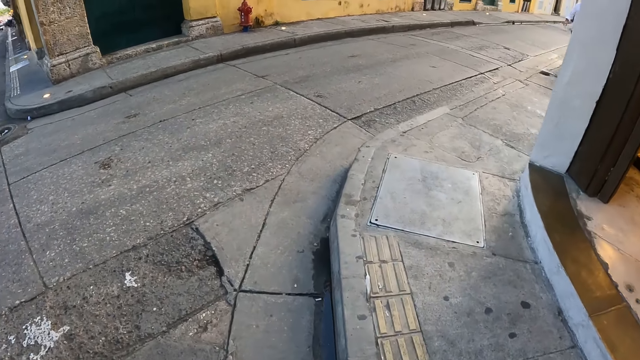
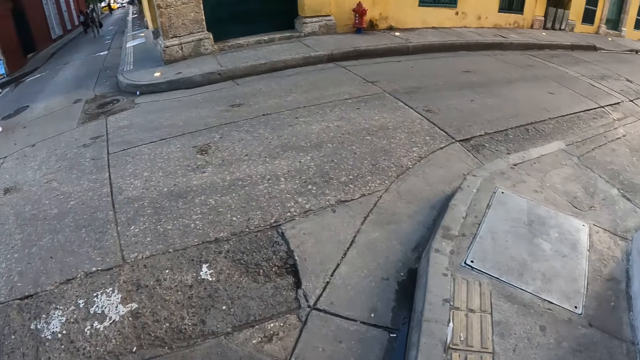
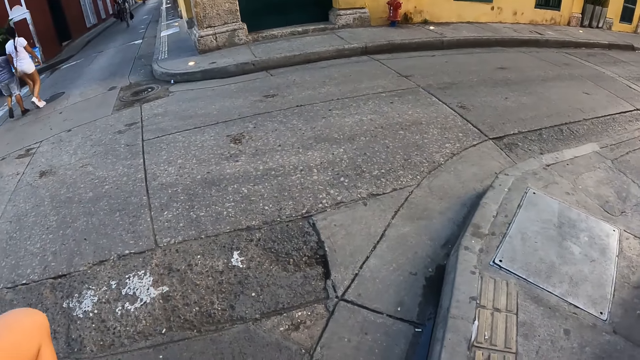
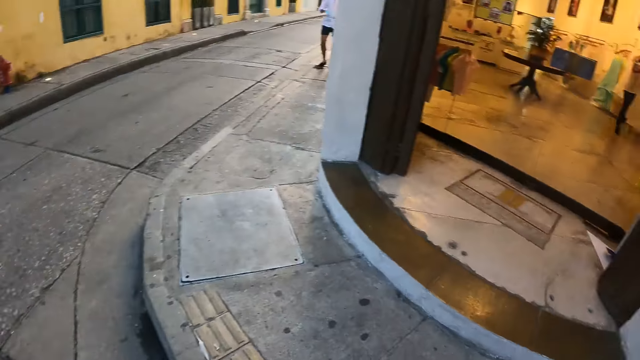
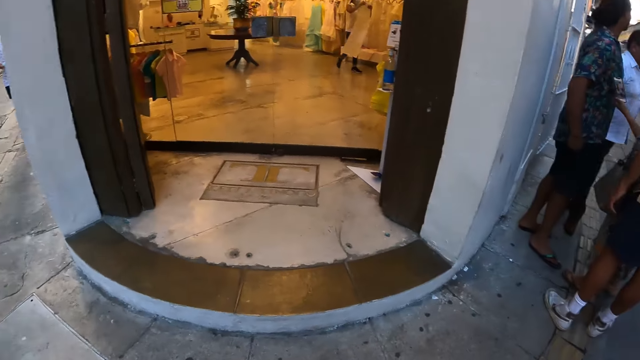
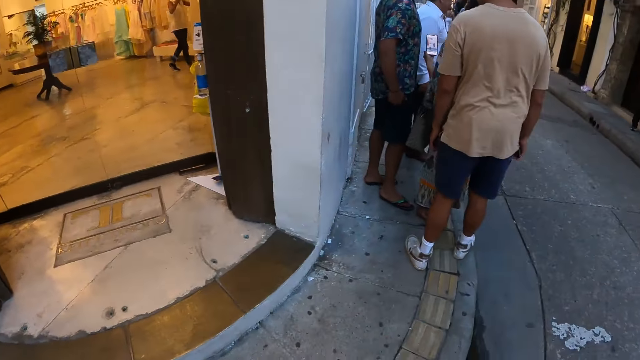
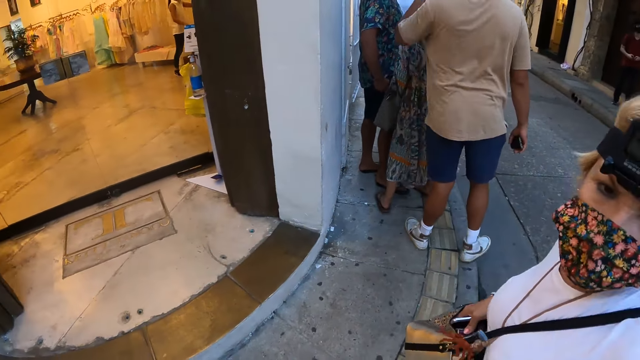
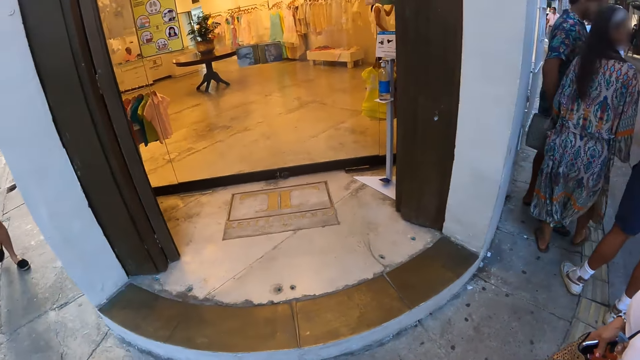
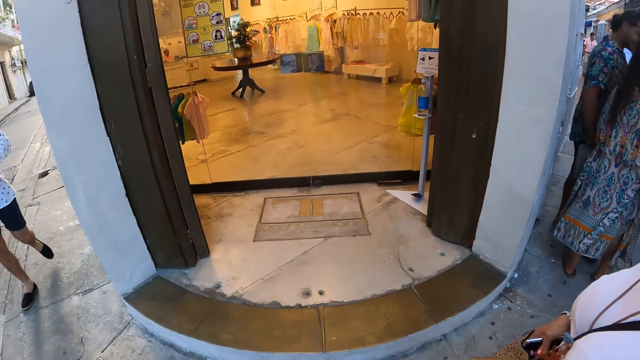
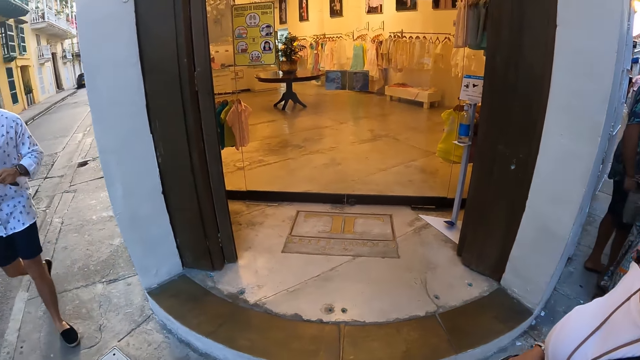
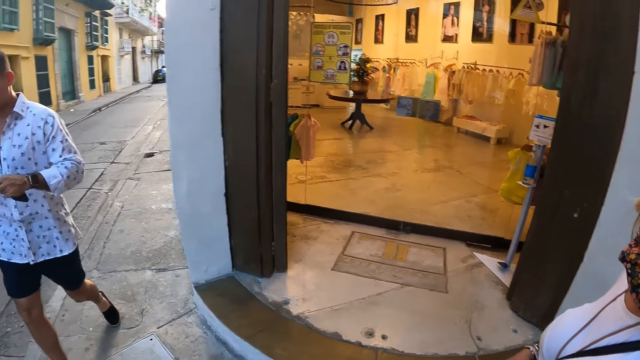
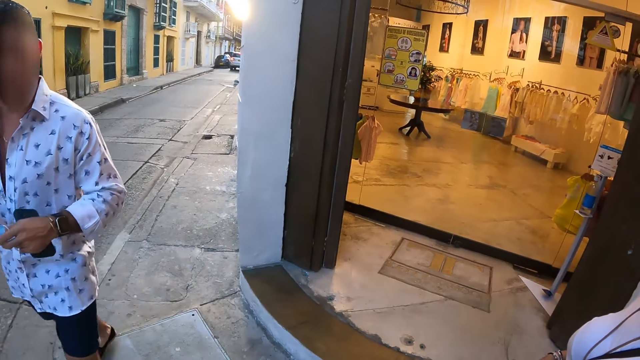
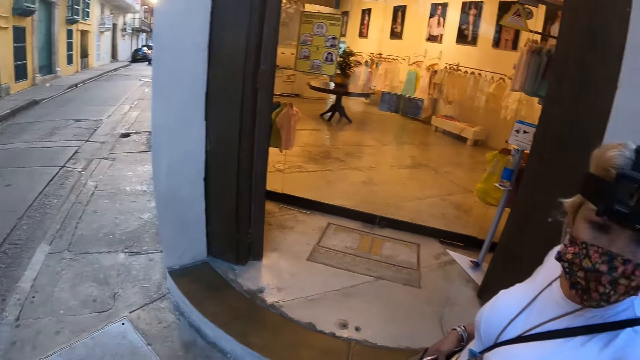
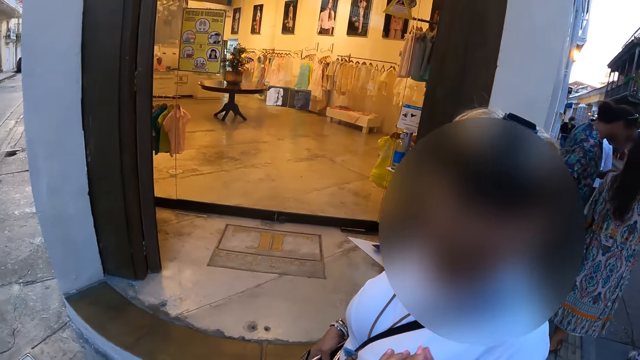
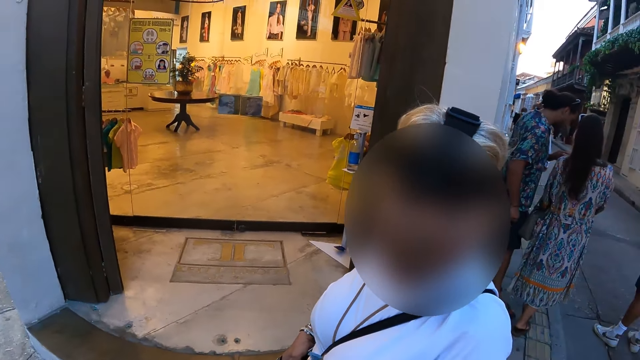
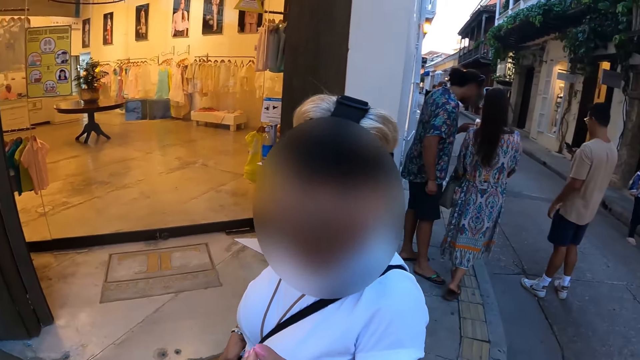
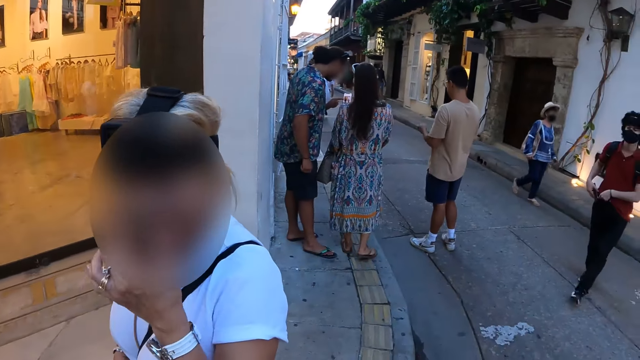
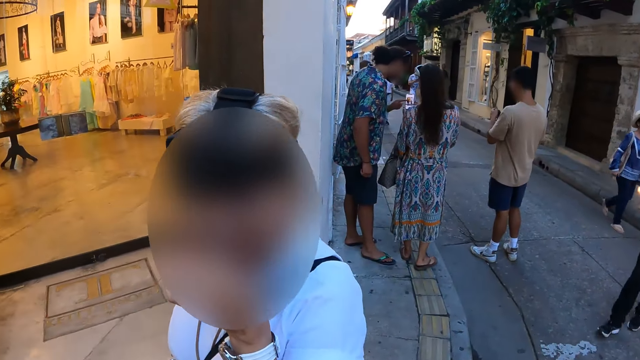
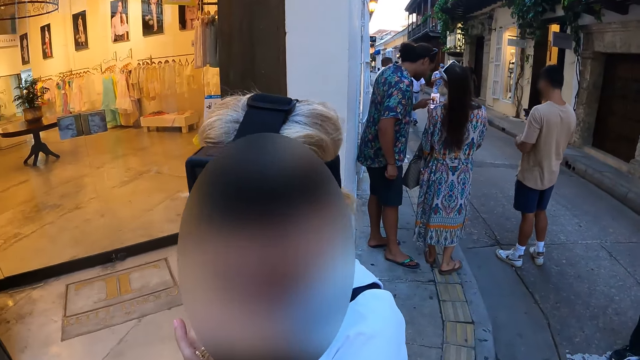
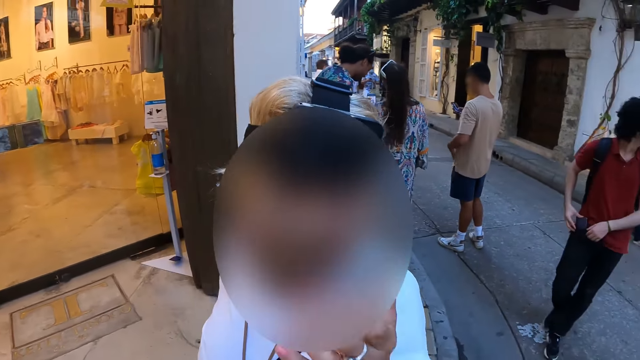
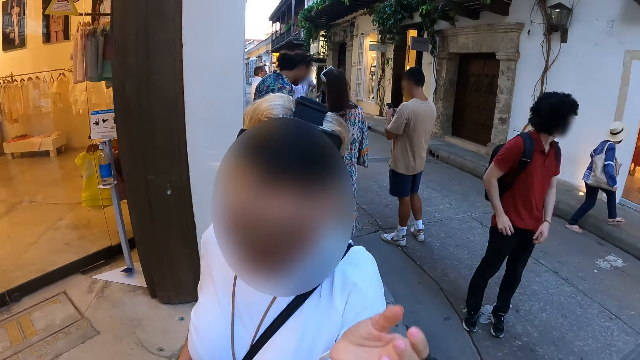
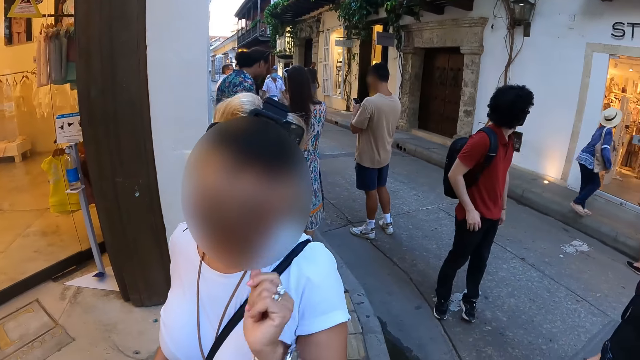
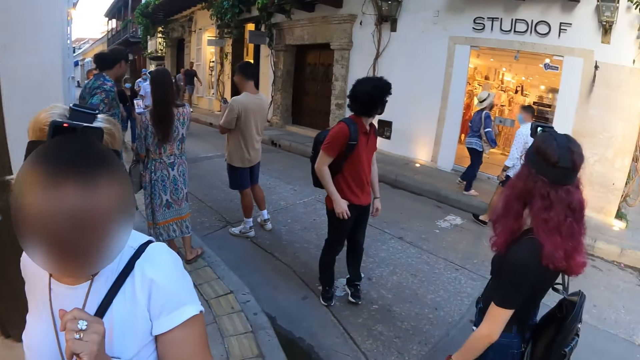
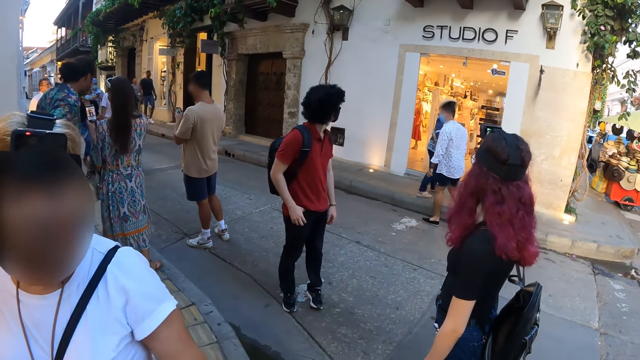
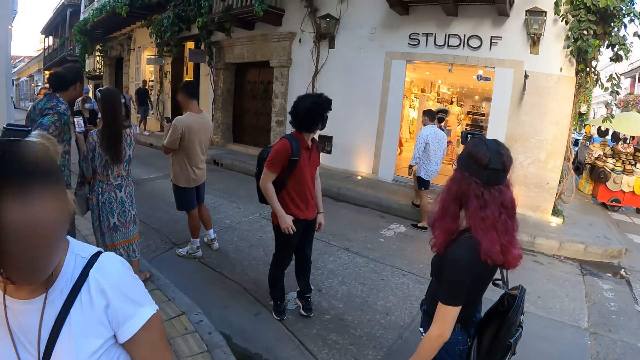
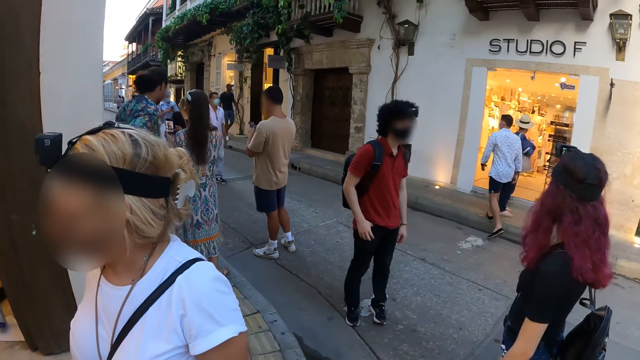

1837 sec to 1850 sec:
A man walks past the camera wearer. The camera wearer talks to a woman. The woman touches her face with her left hand.

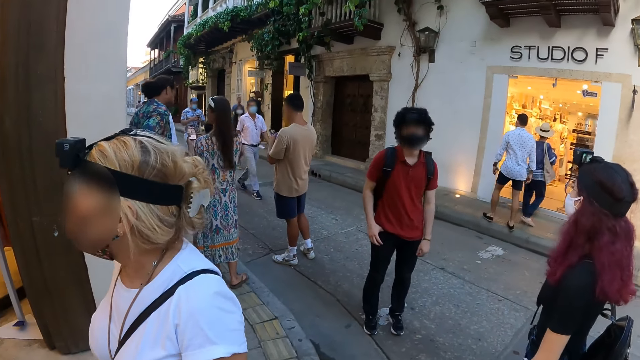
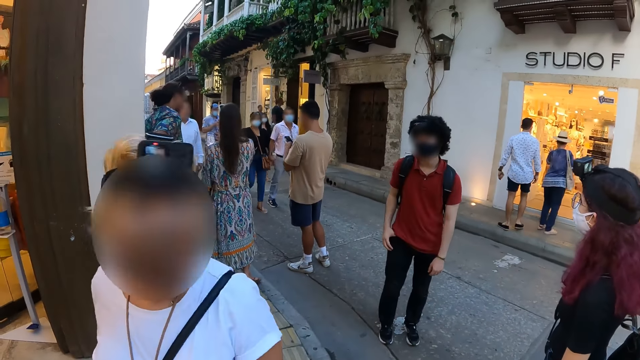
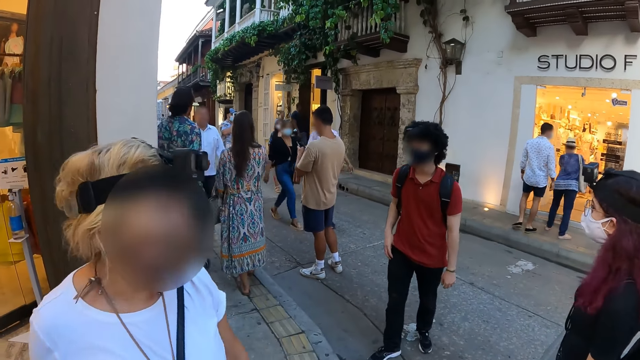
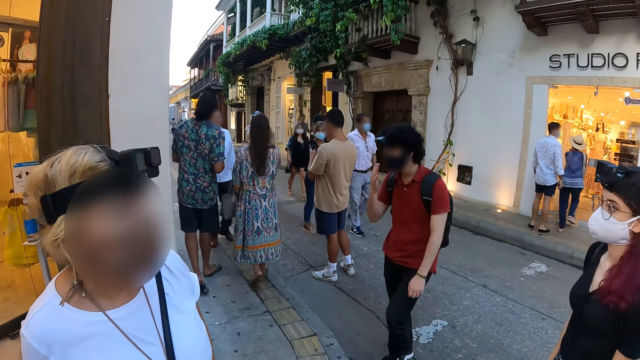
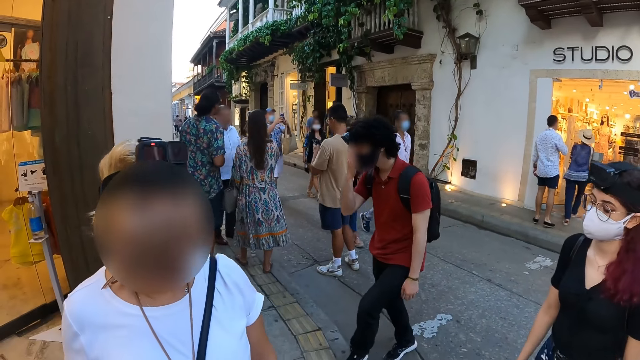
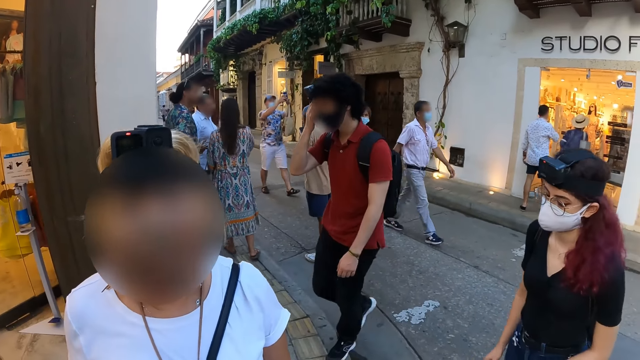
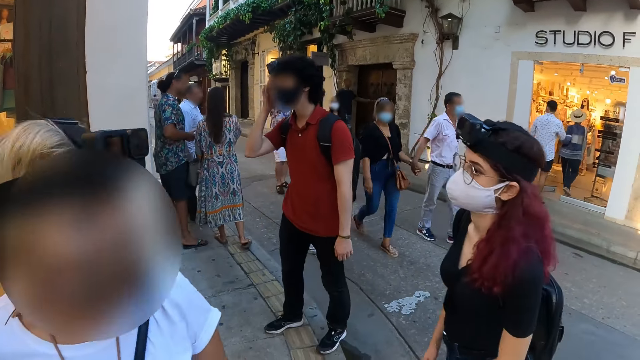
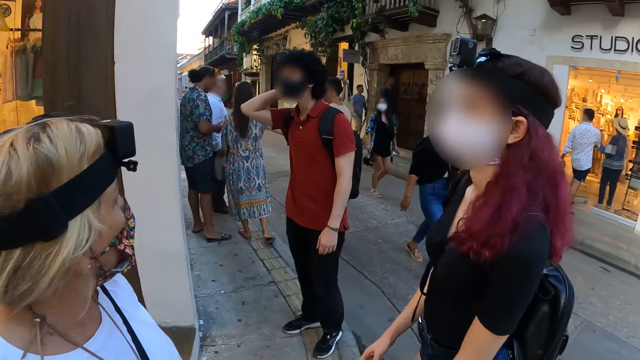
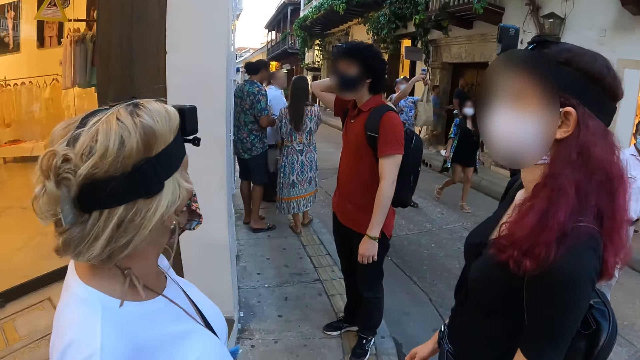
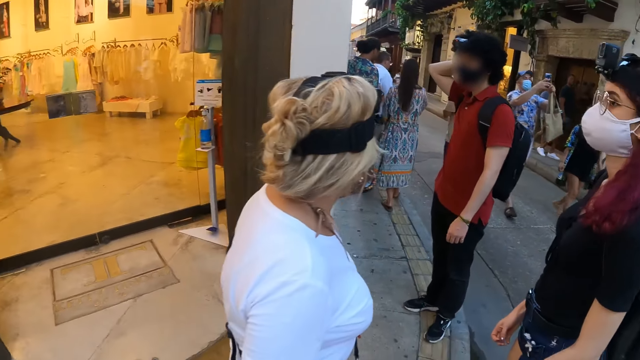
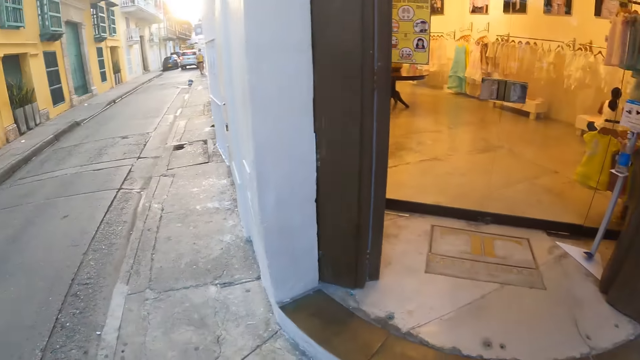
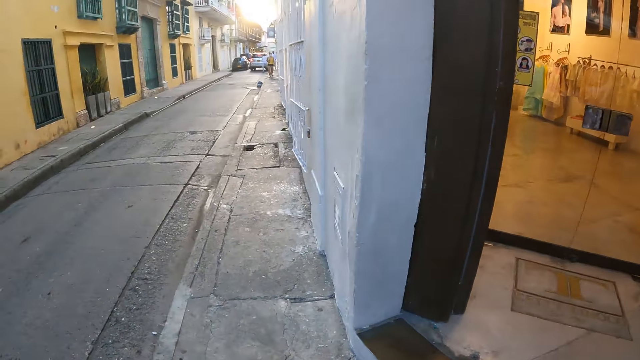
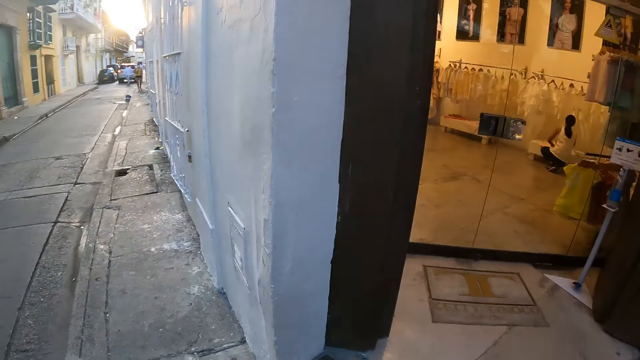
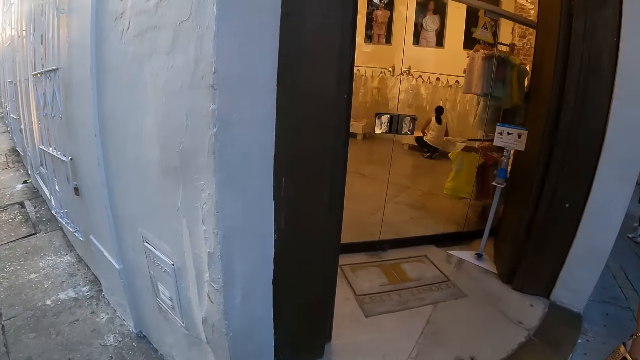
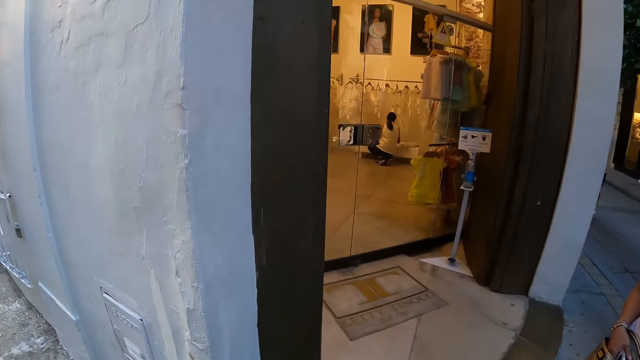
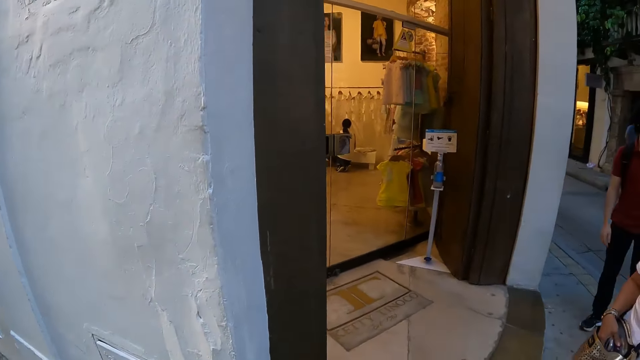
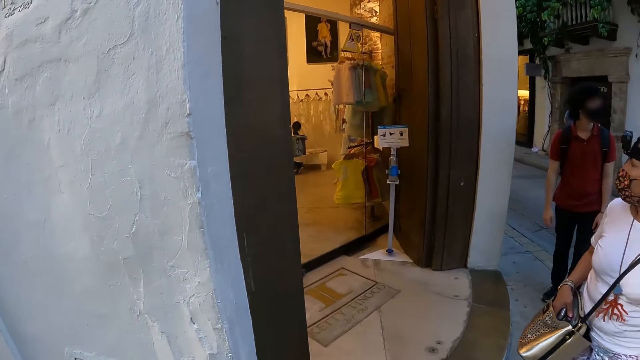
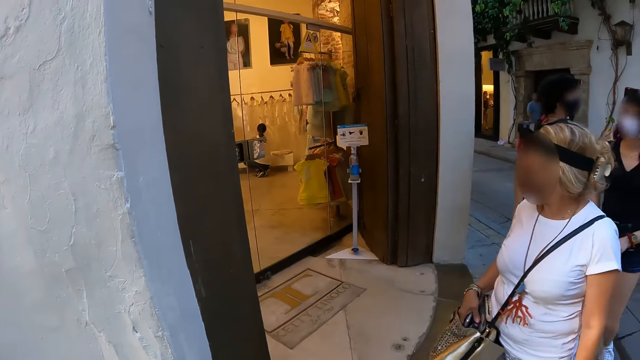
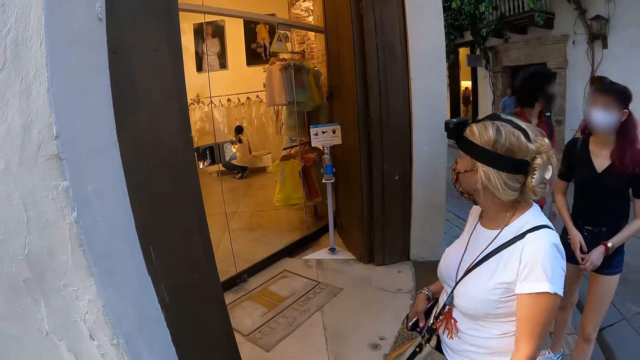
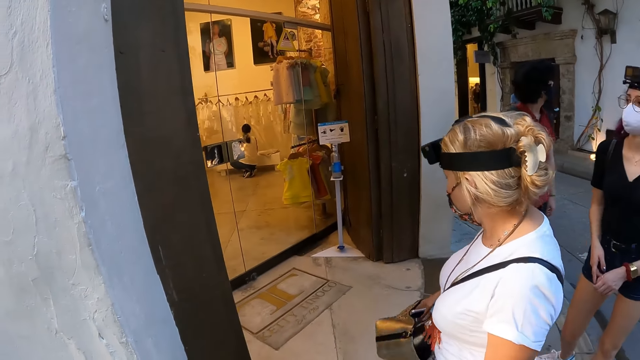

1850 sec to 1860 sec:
The camera wearer looks around.
